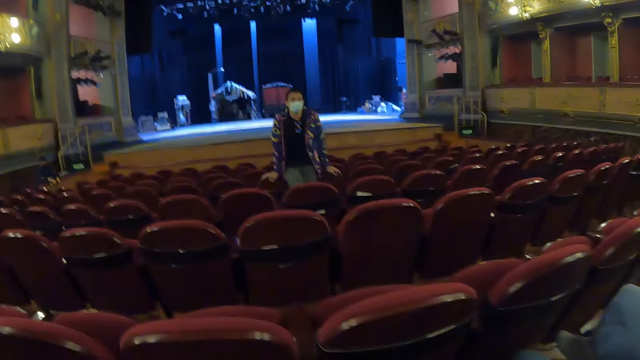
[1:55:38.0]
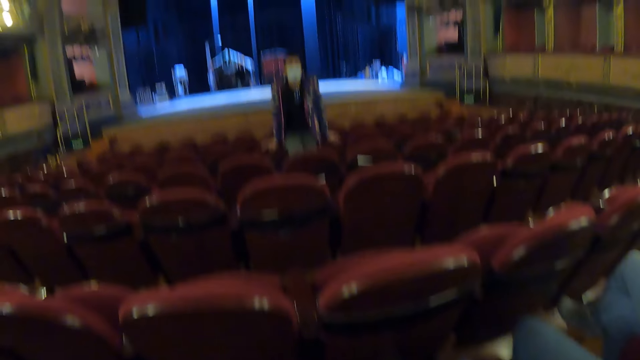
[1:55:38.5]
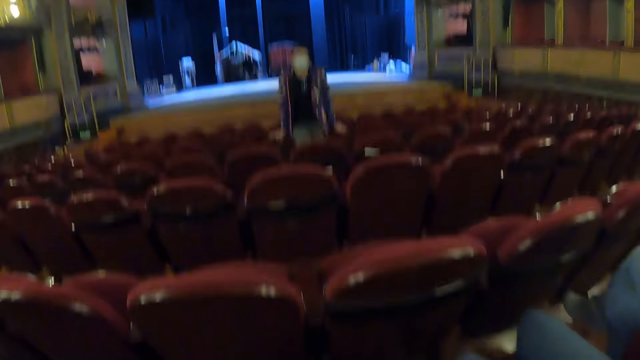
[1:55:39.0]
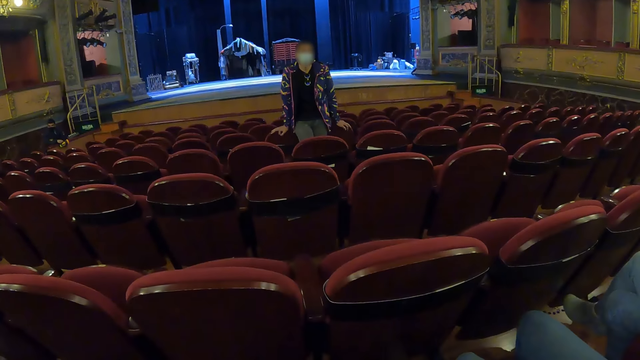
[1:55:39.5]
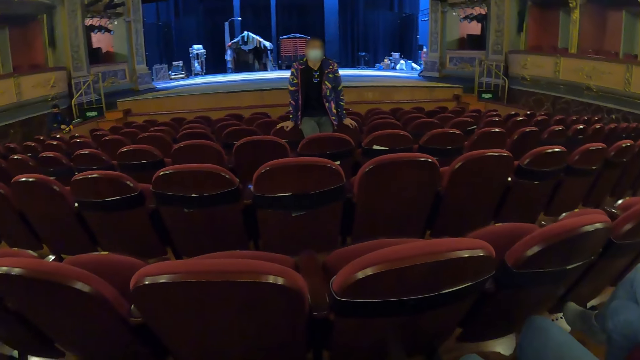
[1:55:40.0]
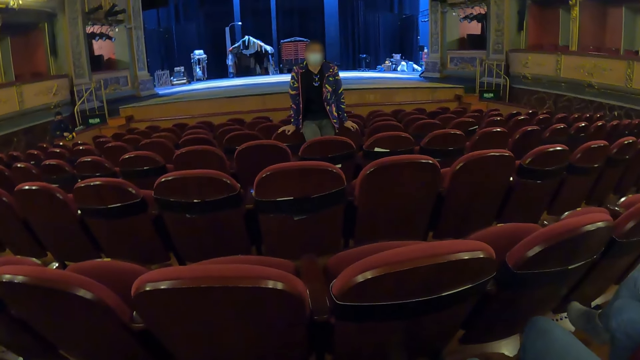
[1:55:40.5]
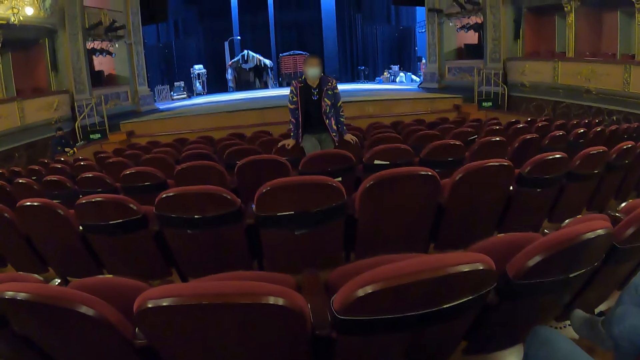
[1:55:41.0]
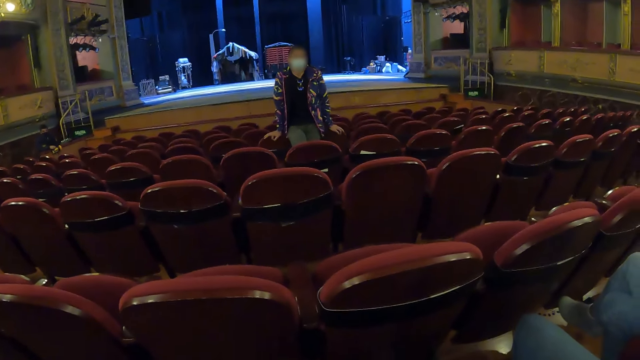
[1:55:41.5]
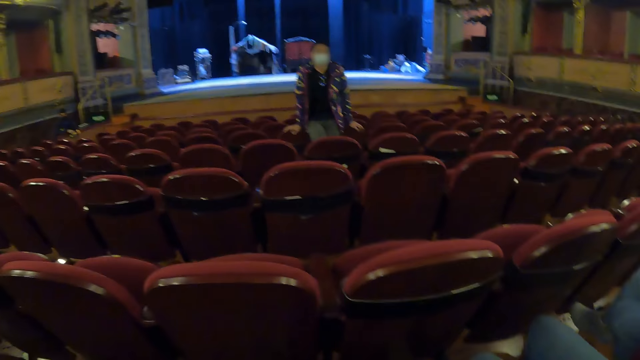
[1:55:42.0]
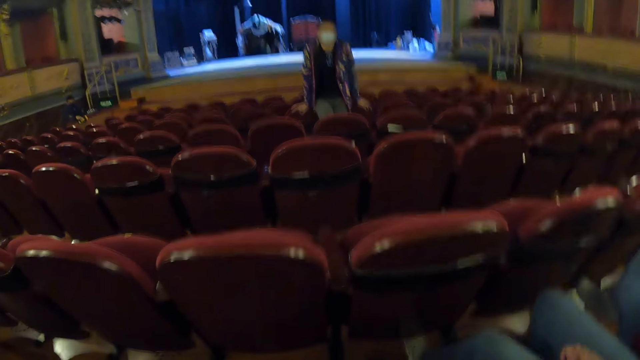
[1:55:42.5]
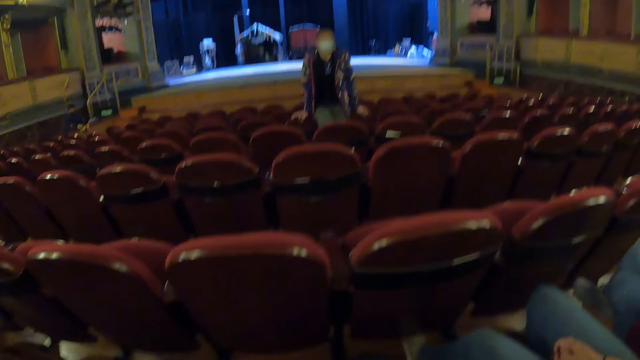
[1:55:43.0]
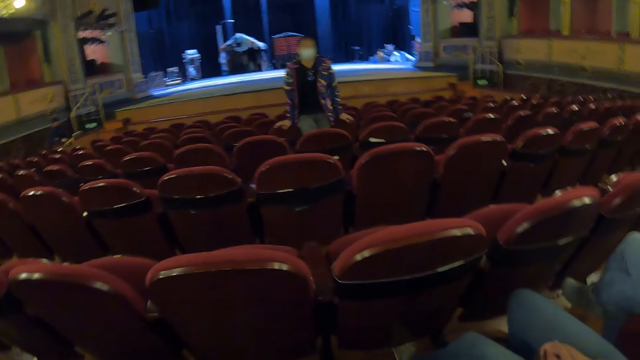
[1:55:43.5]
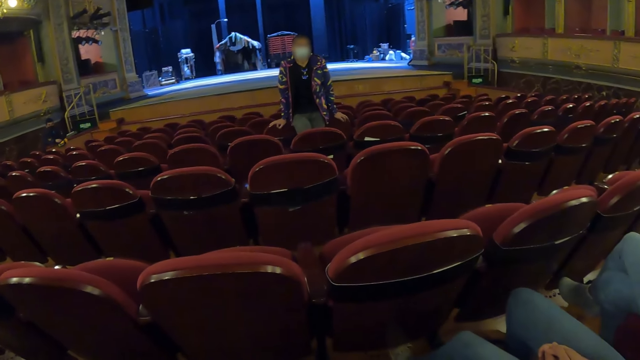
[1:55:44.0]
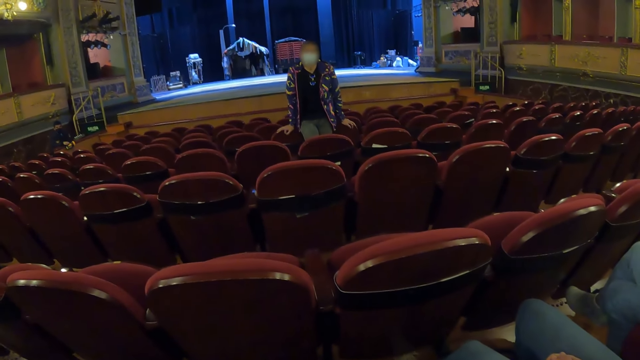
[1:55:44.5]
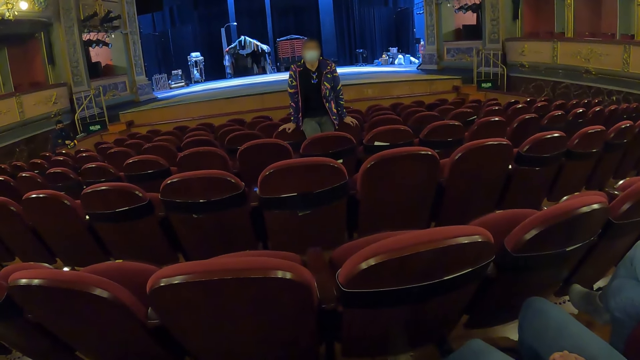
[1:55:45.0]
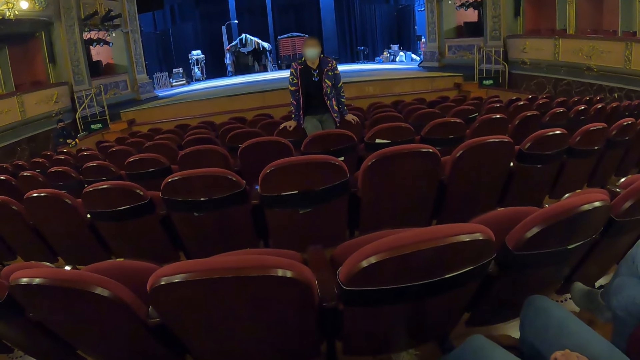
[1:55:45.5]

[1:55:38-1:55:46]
A woman interacts with people.

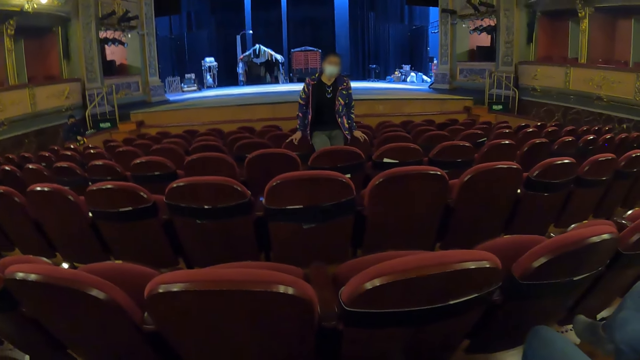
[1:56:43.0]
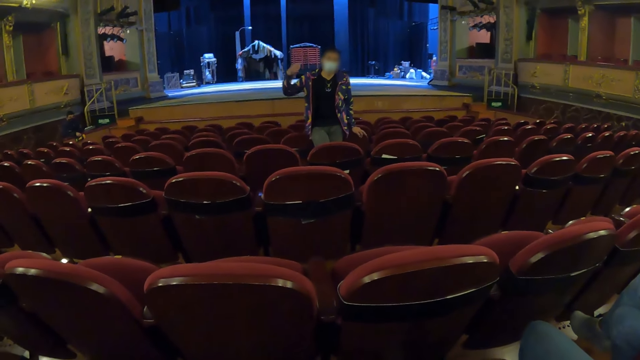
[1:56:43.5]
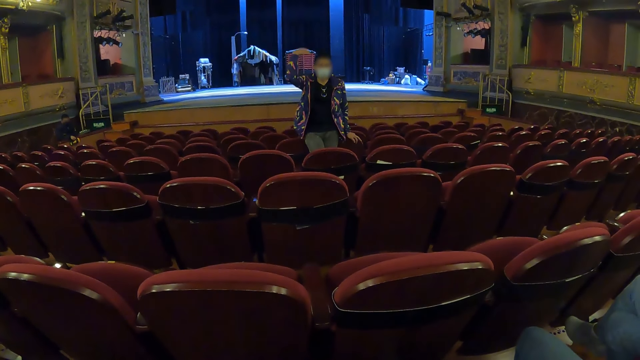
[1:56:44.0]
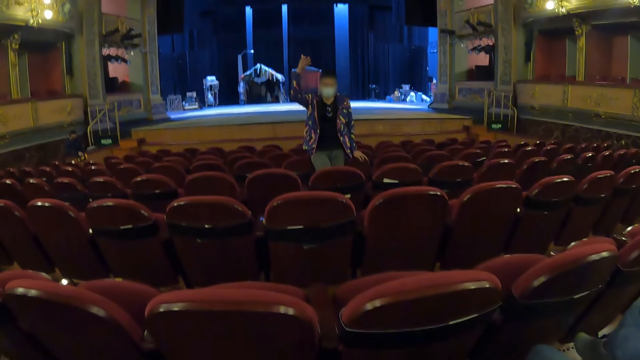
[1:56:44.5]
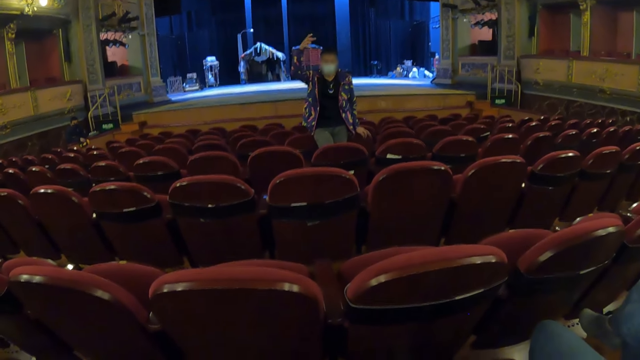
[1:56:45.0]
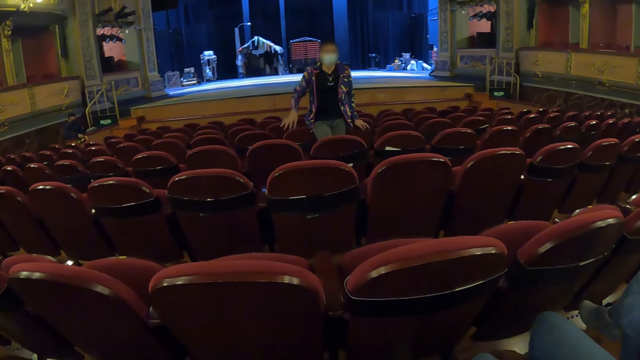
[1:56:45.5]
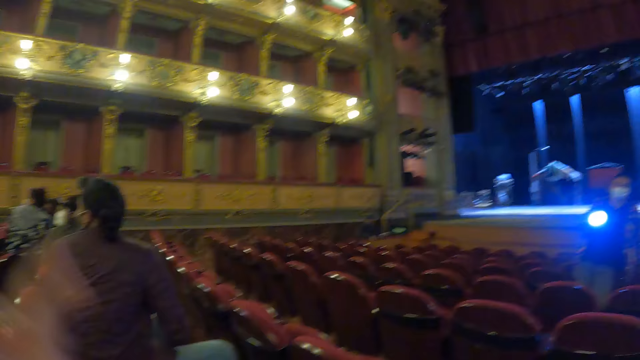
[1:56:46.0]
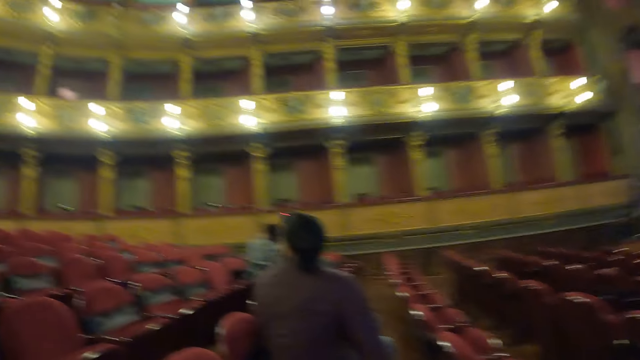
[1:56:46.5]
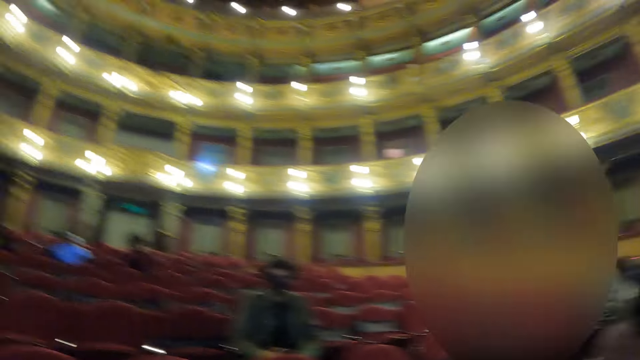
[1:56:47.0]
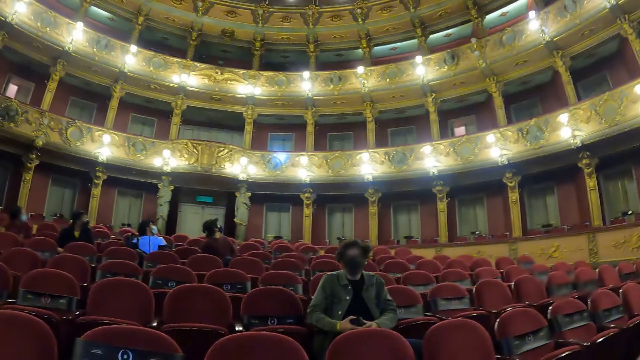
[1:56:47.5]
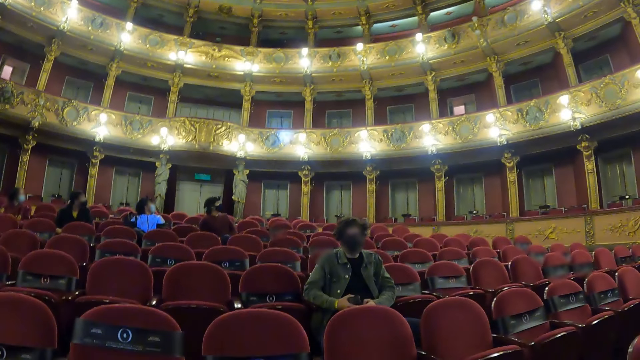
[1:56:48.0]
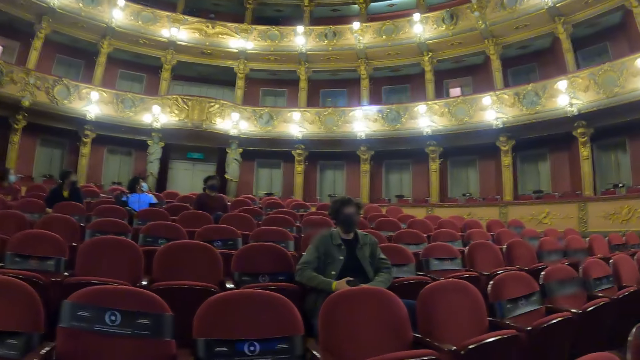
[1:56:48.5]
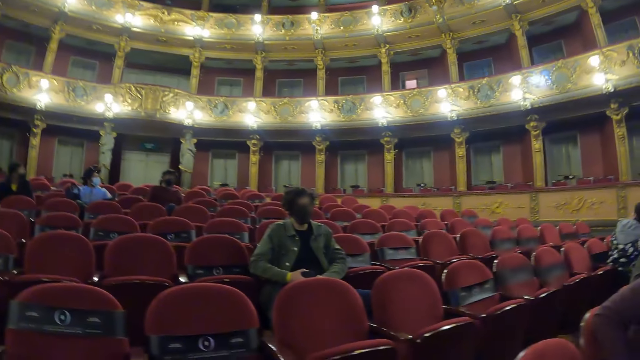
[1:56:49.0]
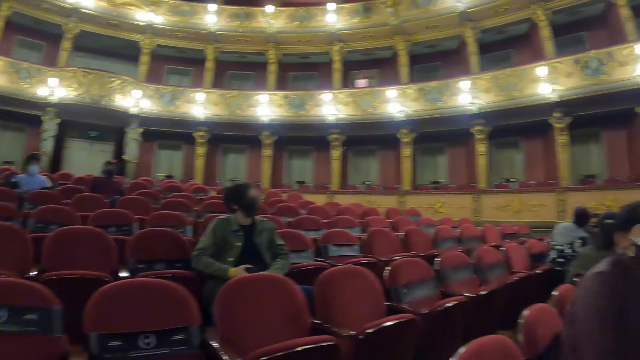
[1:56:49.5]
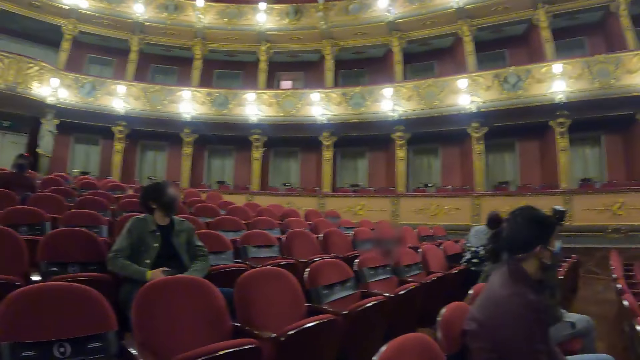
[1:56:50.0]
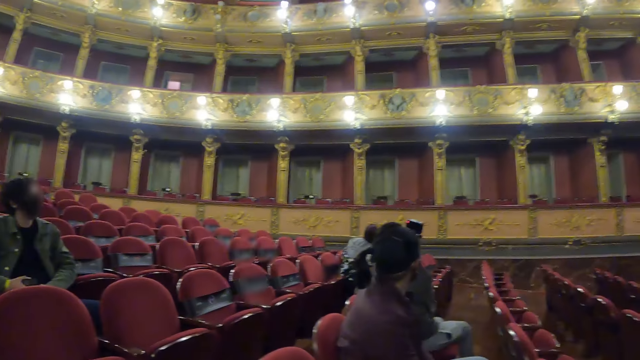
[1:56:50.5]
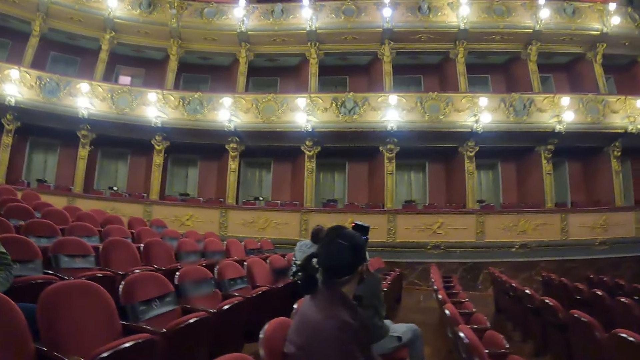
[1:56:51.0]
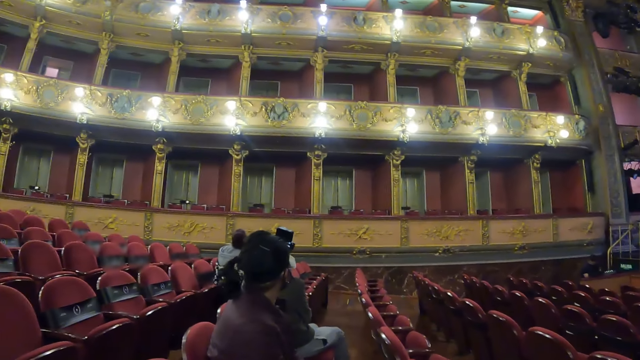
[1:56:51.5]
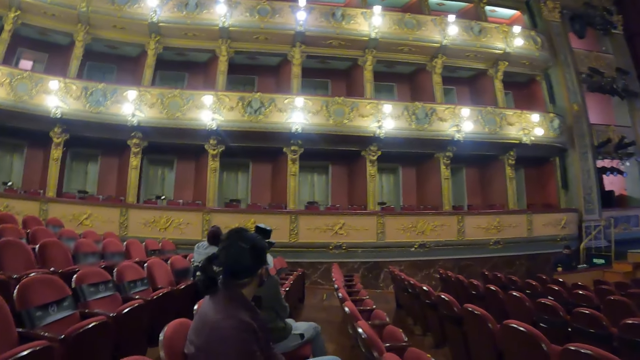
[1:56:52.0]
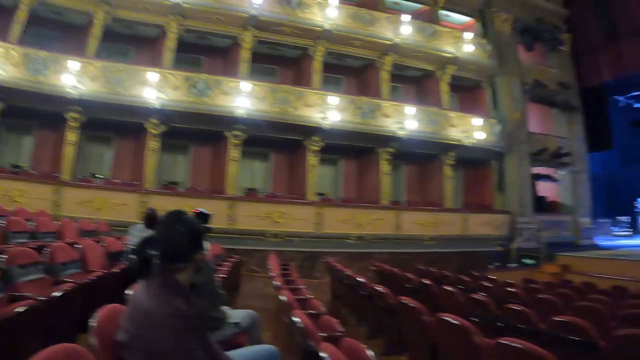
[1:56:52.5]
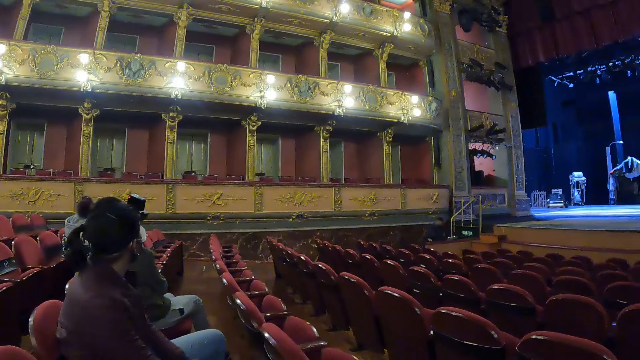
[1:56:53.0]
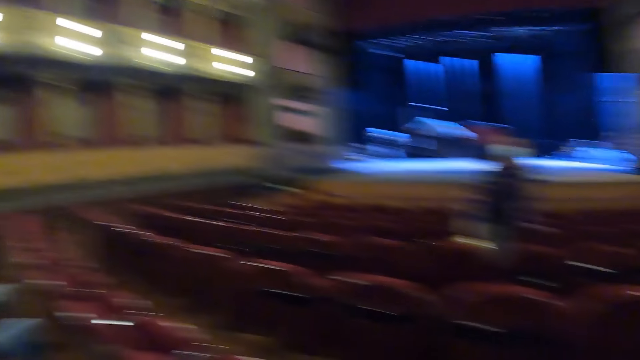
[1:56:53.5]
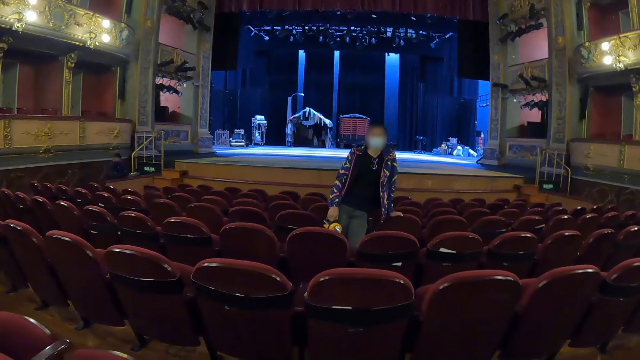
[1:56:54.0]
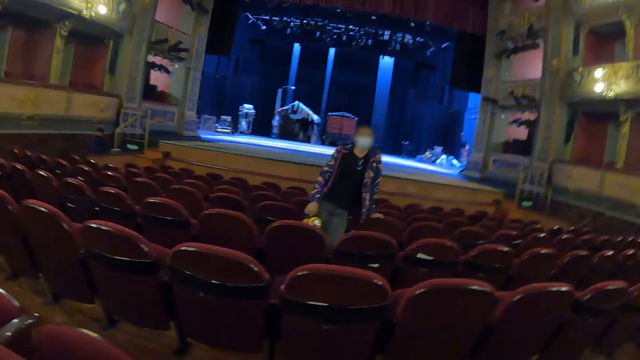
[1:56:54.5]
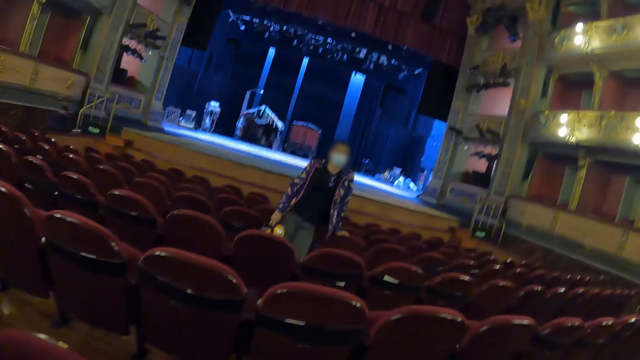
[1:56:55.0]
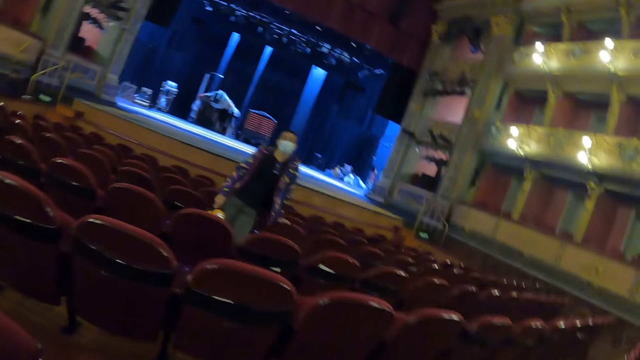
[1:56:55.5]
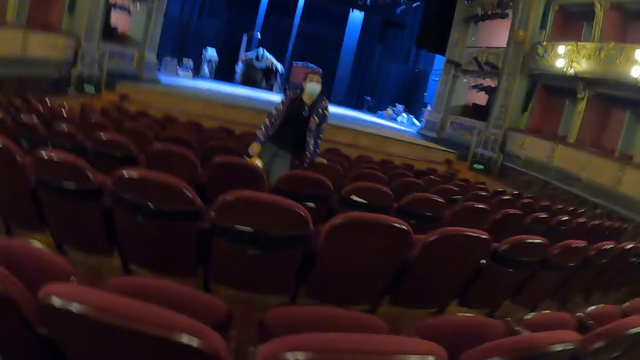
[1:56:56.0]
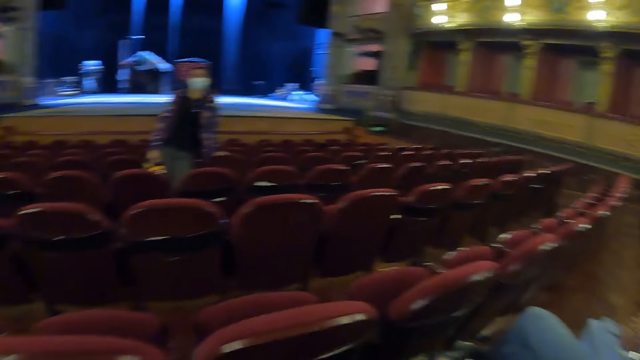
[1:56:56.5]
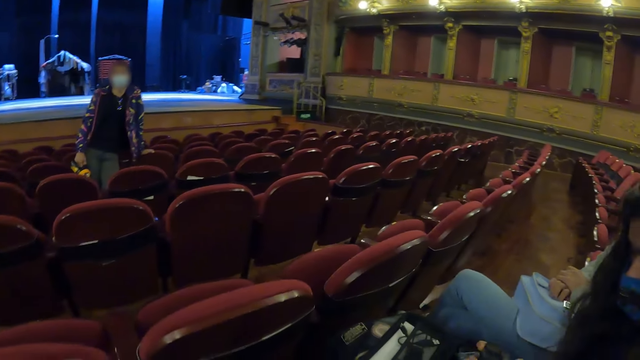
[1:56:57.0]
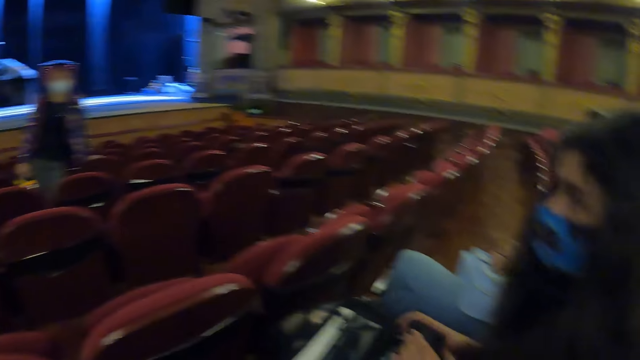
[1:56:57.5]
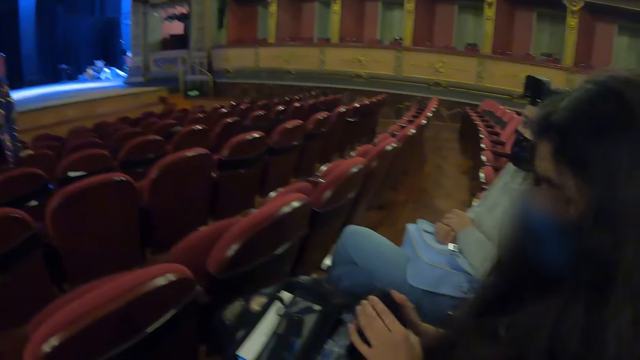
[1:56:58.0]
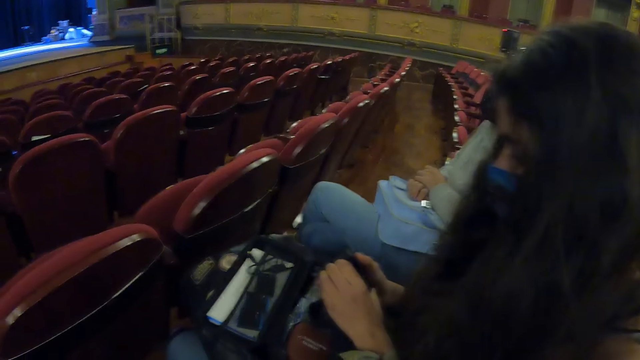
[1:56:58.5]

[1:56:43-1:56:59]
A woman raises her hand. The camera wearer looks around.
